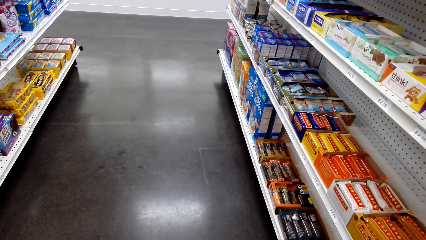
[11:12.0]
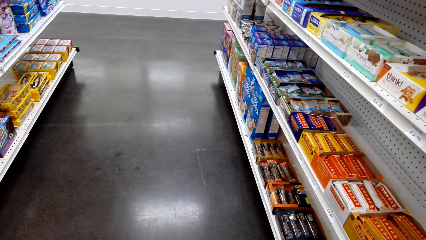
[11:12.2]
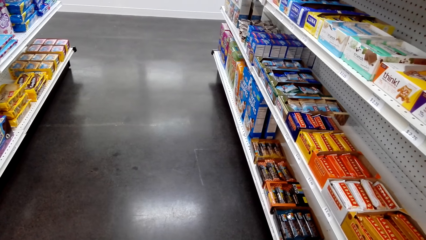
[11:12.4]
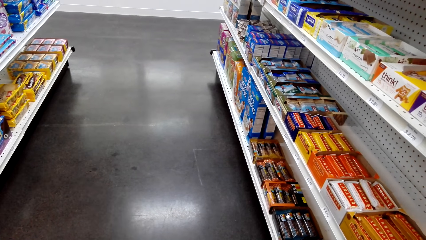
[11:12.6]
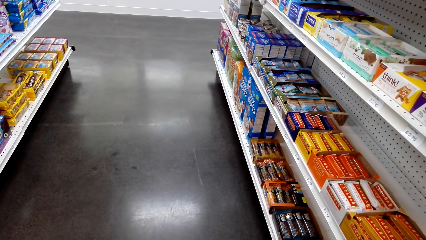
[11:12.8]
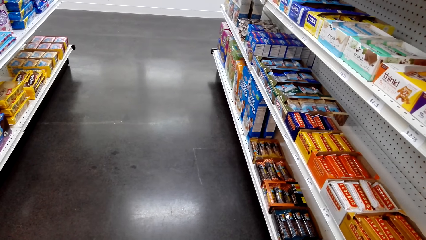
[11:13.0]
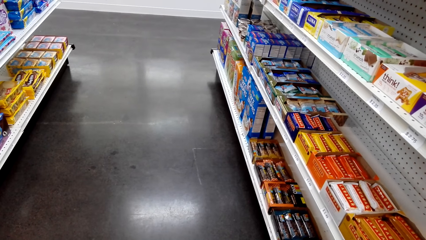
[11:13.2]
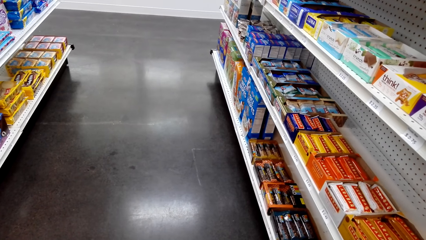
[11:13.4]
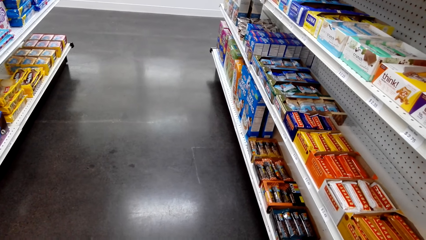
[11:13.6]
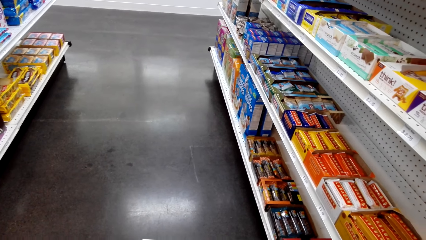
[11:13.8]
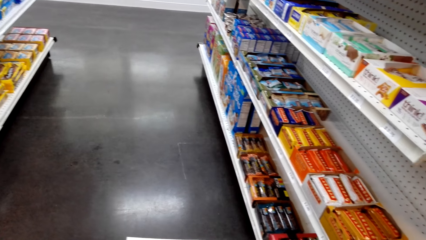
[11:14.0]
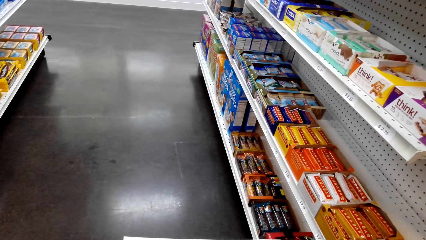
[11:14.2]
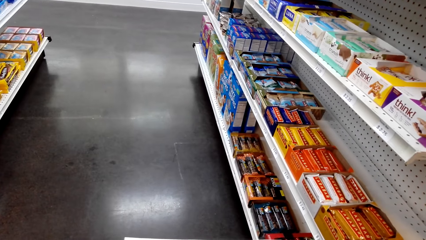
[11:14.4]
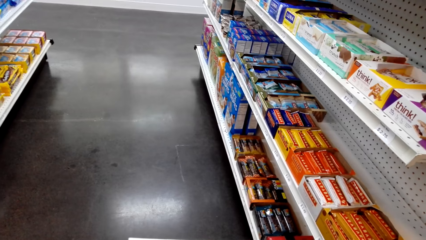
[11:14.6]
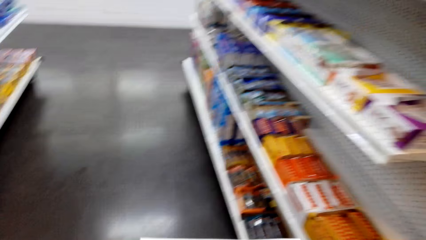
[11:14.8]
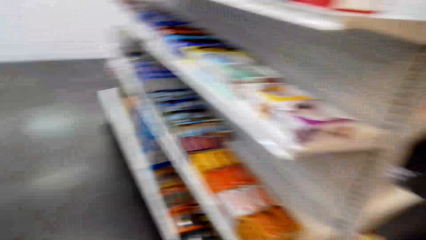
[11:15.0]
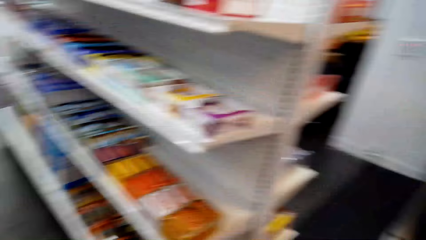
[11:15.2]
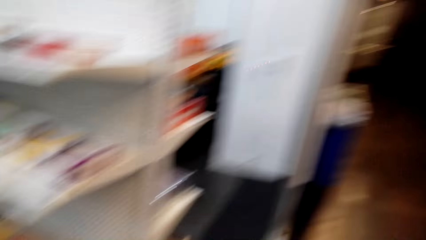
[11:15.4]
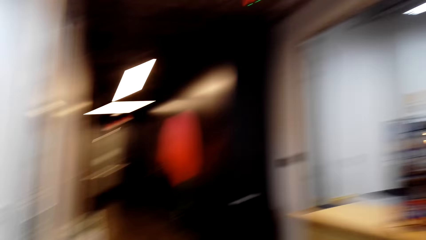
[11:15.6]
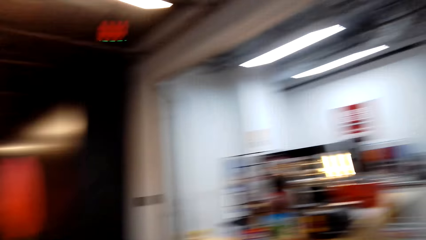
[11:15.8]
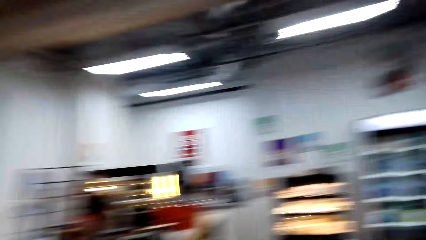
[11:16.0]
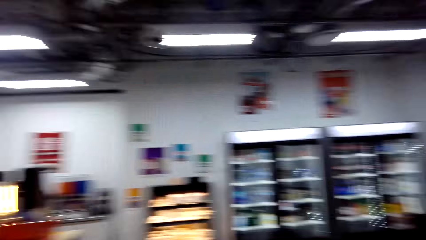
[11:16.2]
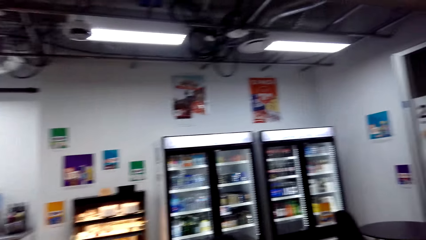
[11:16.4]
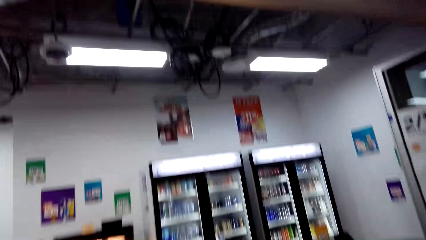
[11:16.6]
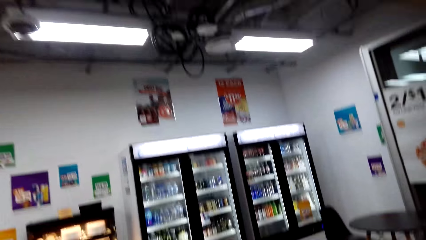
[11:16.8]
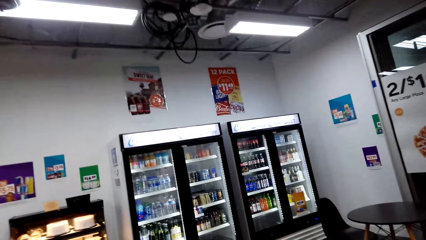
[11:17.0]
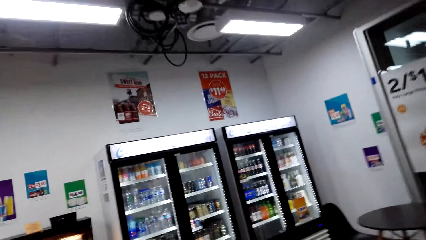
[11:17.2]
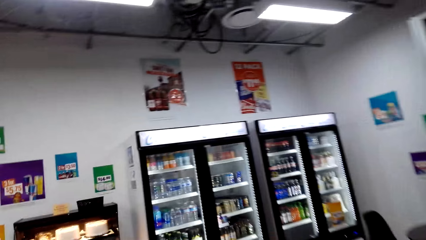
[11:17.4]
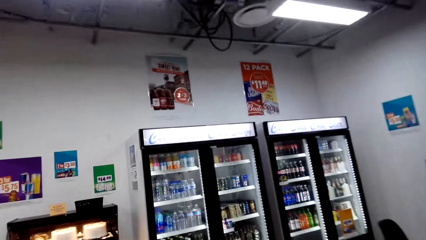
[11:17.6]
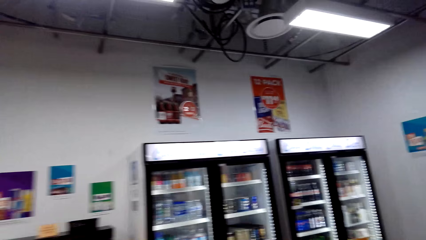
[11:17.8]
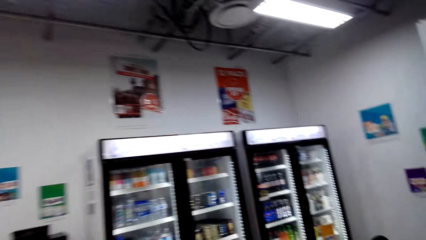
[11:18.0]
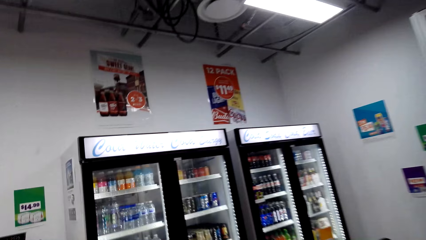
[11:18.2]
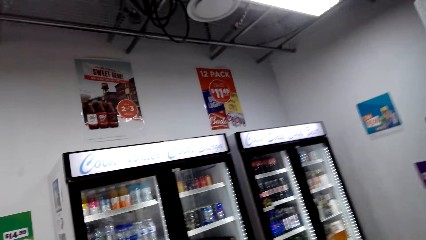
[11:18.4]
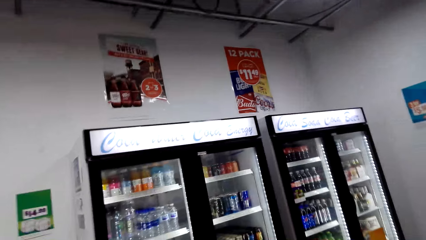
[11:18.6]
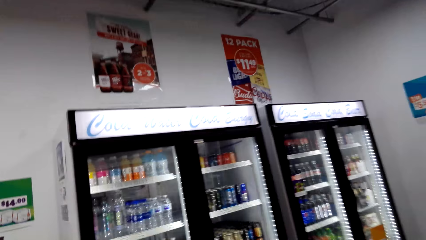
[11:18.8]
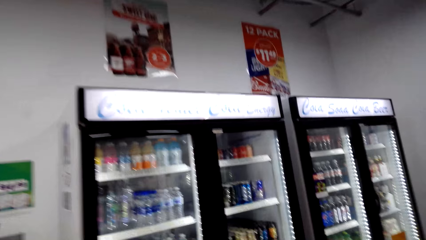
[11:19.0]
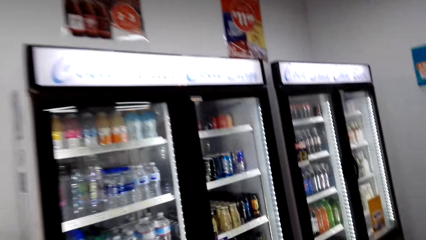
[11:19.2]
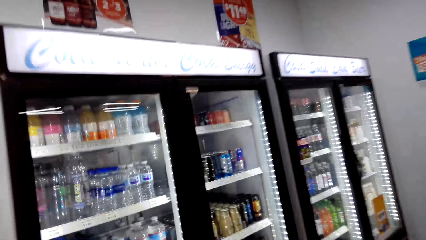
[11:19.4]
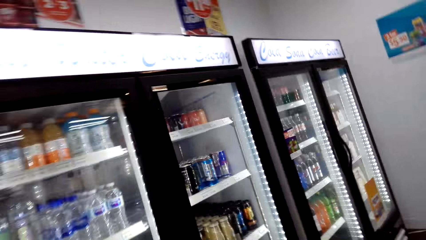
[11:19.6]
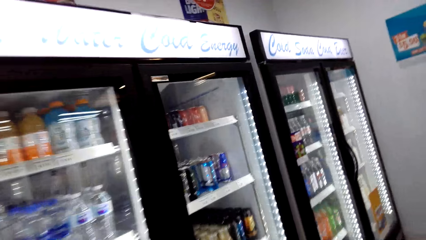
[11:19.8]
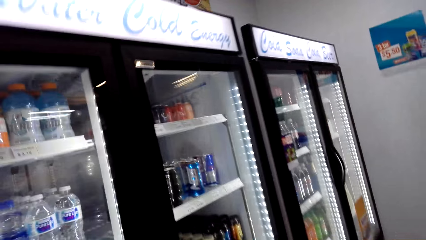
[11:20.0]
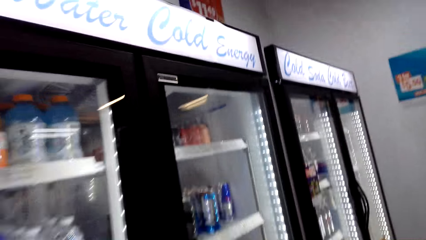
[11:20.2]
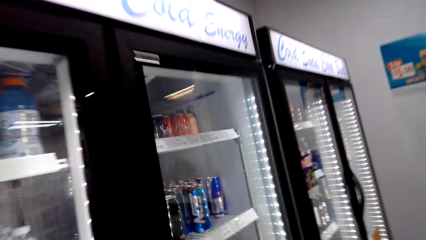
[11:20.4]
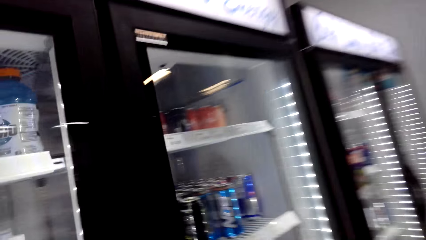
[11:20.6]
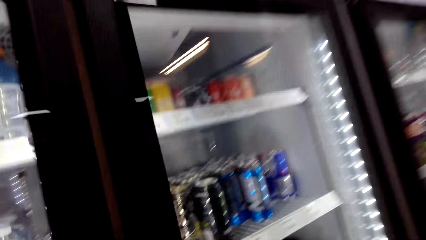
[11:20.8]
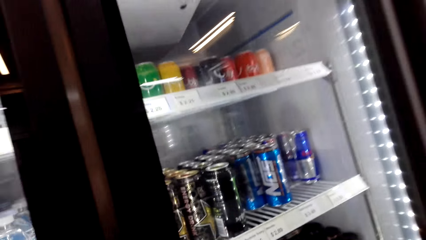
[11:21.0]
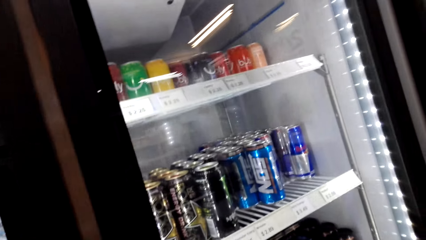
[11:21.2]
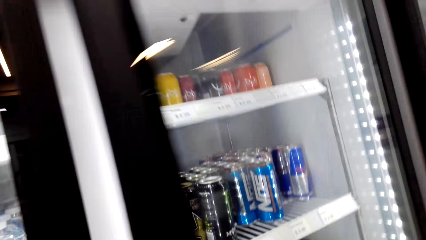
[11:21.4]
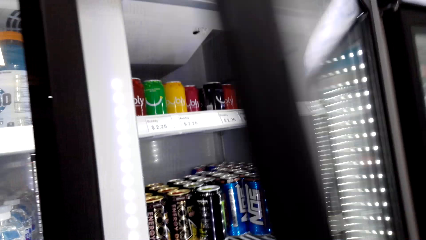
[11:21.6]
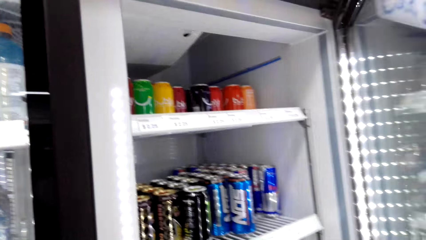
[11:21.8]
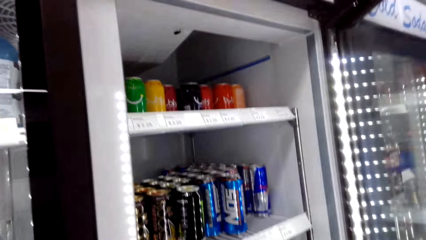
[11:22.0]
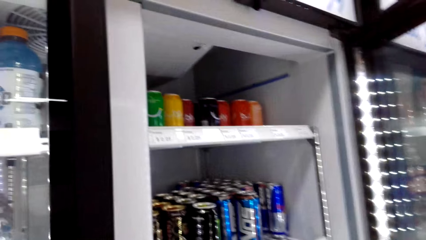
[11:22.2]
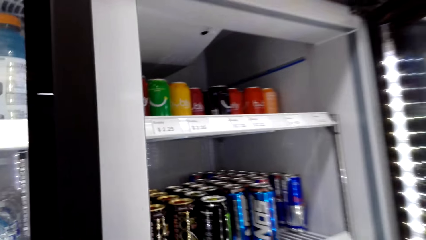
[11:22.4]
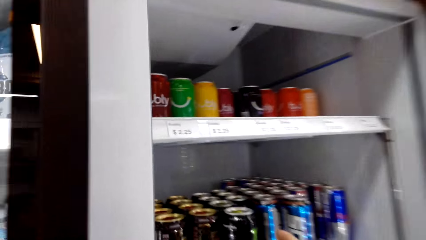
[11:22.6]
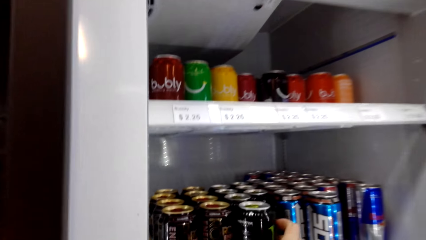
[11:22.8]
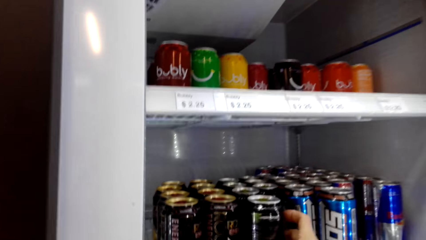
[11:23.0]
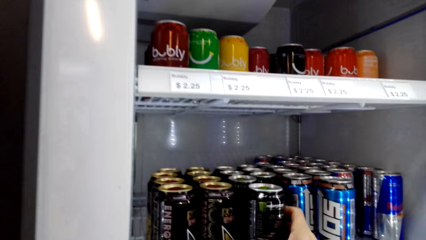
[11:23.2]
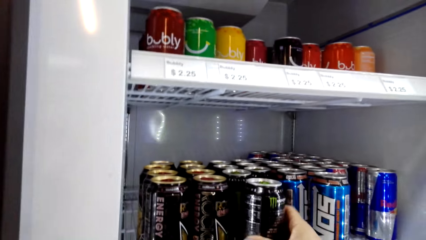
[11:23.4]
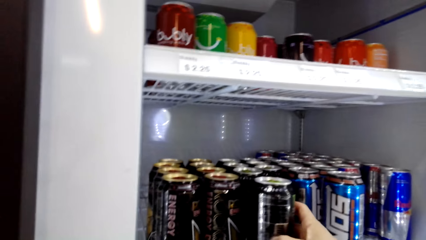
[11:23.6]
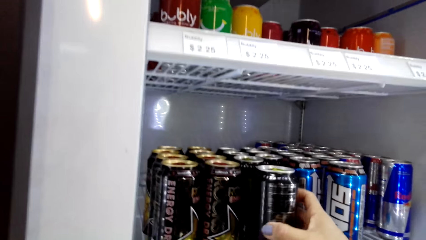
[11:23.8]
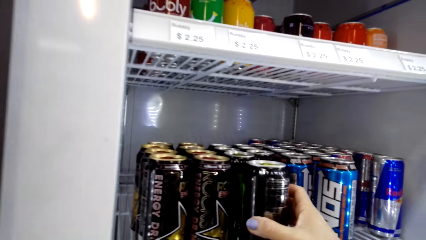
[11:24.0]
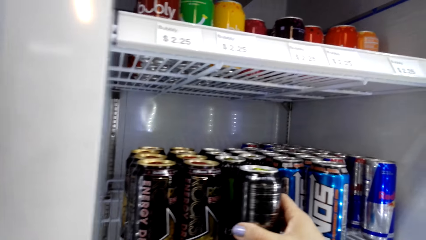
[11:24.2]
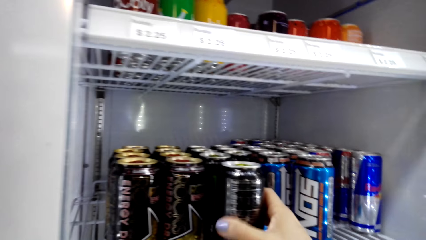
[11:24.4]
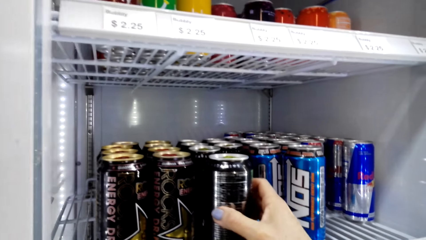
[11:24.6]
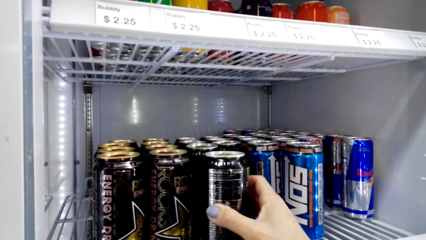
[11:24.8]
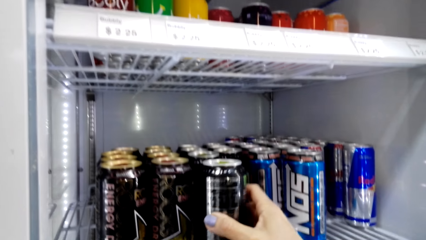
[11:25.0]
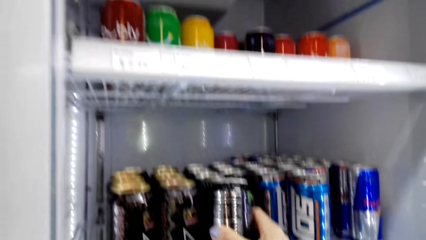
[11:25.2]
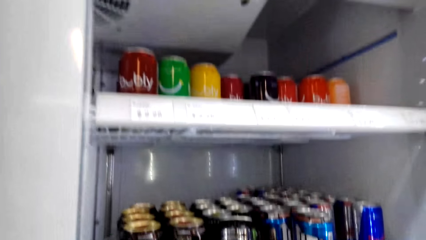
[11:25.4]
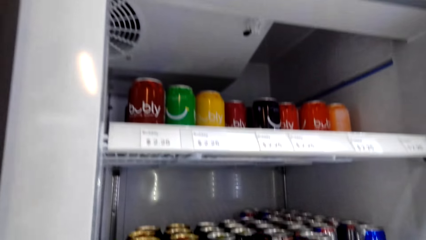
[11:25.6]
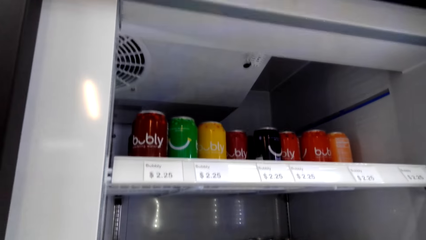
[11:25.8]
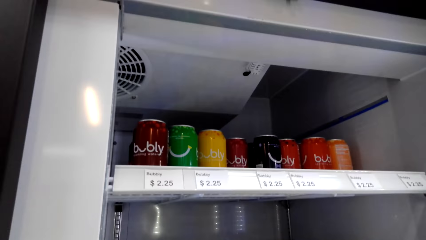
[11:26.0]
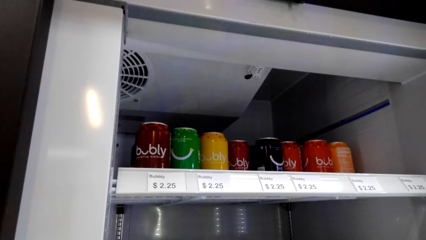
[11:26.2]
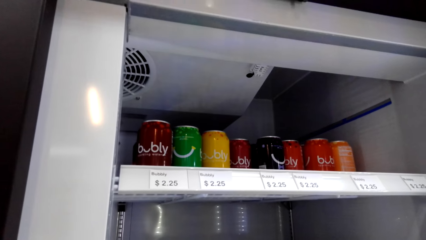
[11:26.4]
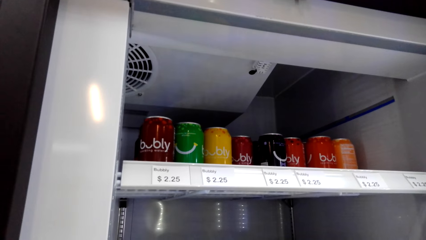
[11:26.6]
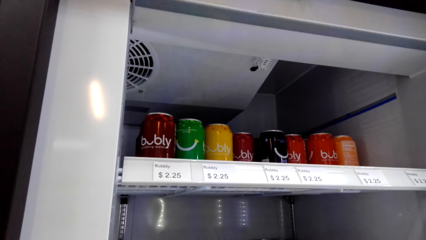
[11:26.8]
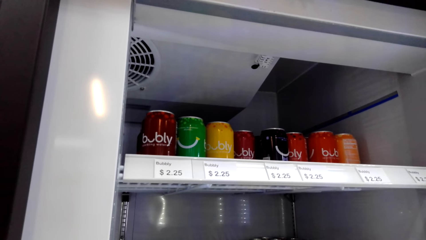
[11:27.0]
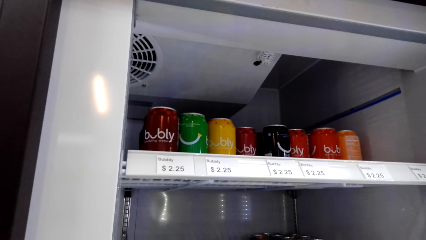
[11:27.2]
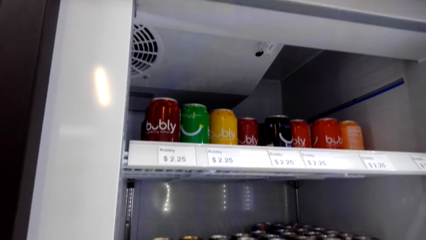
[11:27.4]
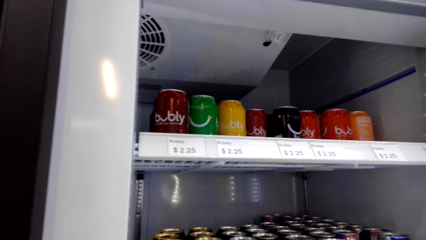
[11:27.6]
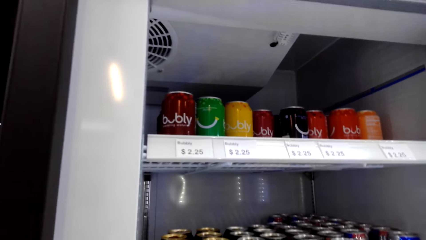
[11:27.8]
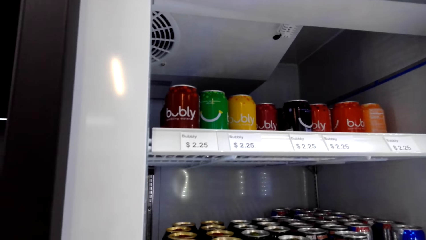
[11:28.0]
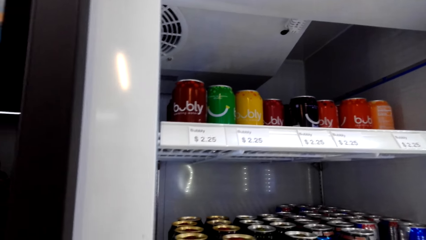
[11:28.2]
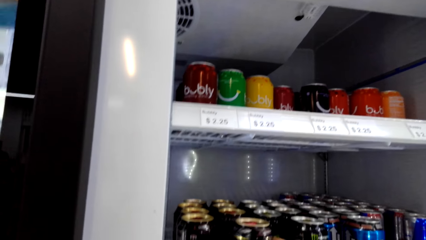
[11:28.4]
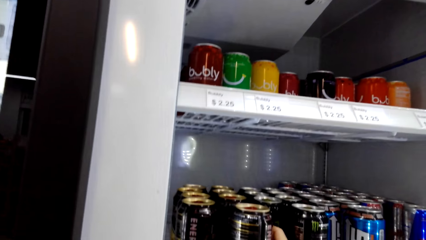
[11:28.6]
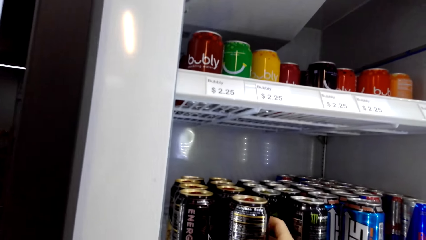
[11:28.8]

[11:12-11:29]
The camera wearer stares at the shelf. They walk around a supermarket. They open a fridge. They pick up a drink from the fridge. They look around the fridge.
